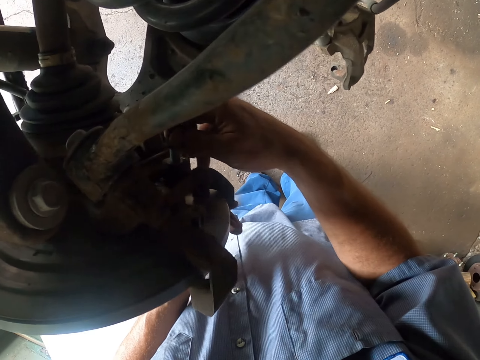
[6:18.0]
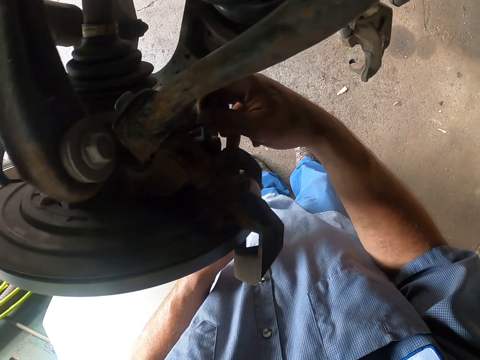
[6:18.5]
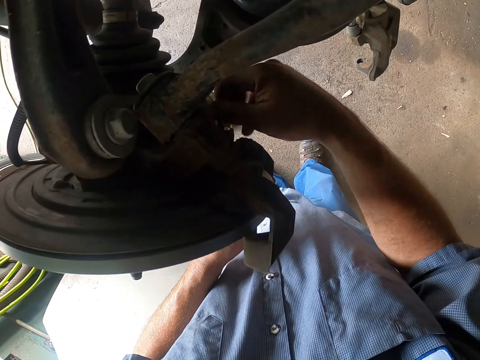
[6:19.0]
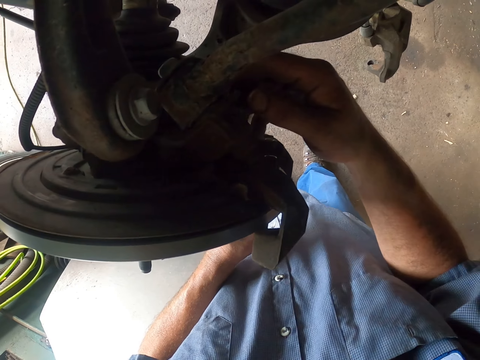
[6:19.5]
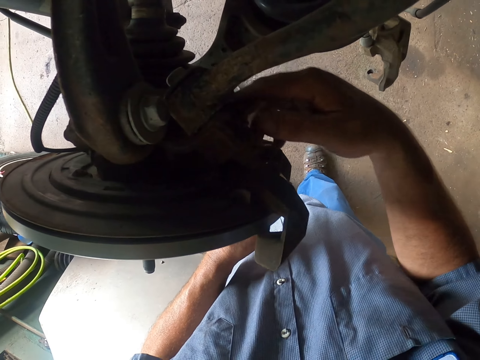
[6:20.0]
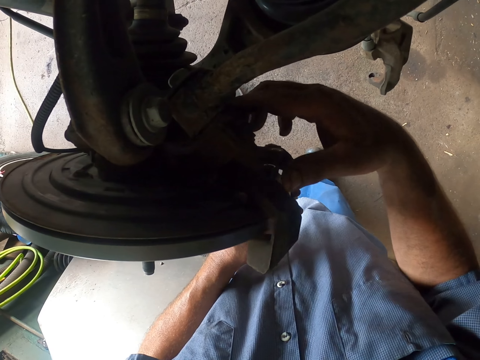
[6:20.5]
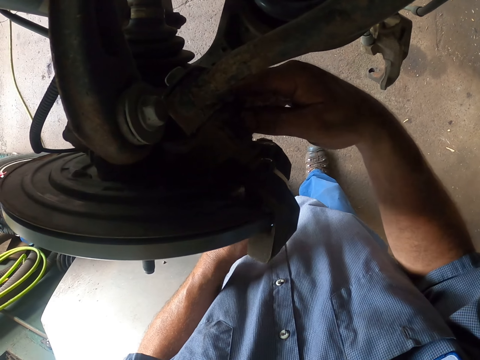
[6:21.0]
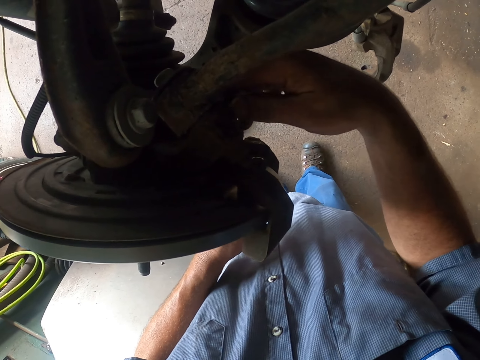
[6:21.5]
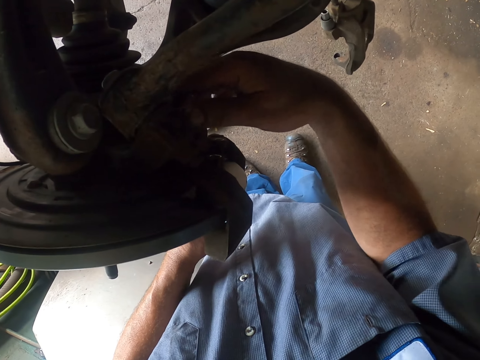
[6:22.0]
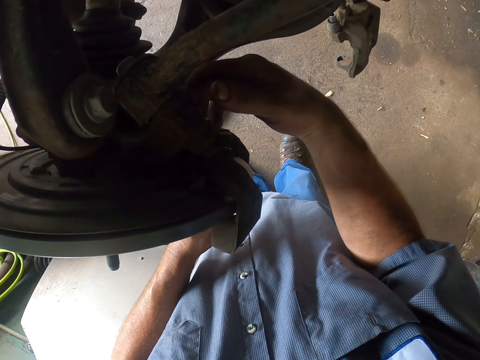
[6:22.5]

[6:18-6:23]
The camera wearer tightens the nut.

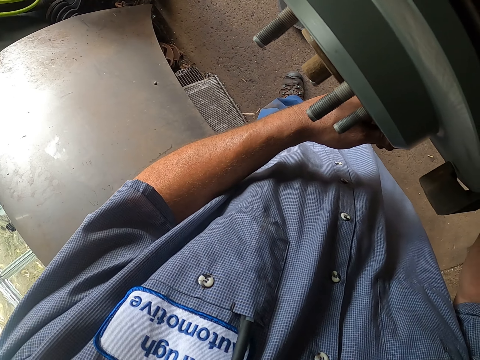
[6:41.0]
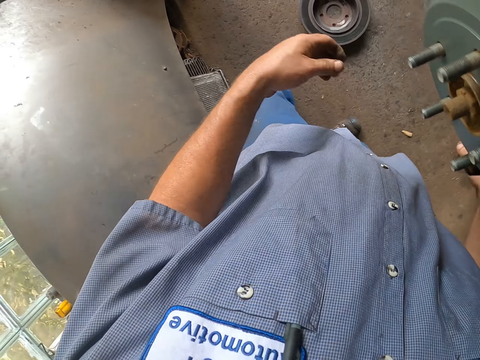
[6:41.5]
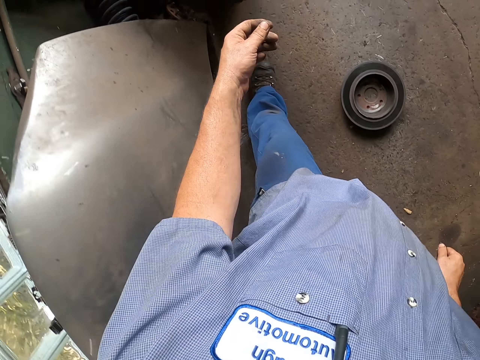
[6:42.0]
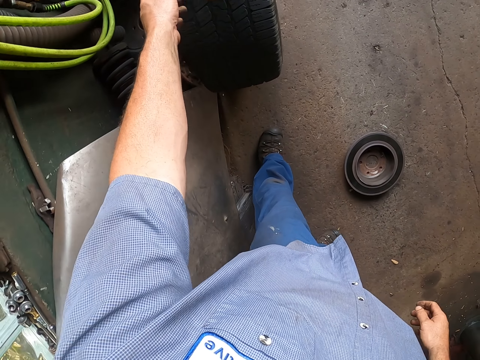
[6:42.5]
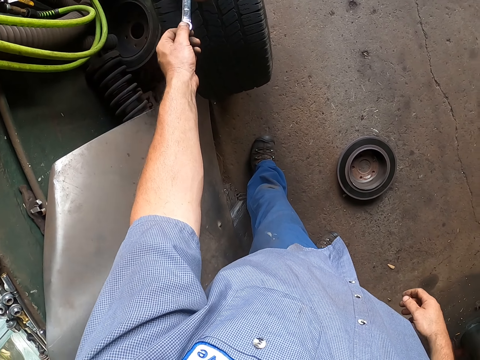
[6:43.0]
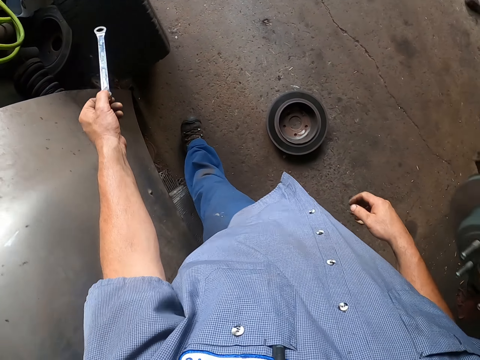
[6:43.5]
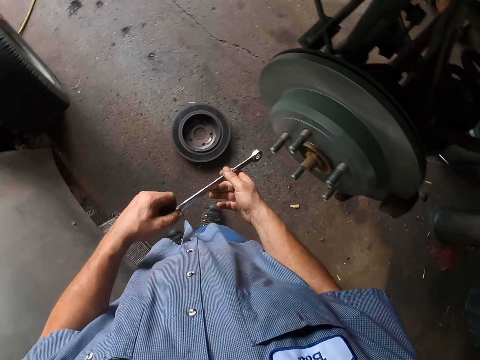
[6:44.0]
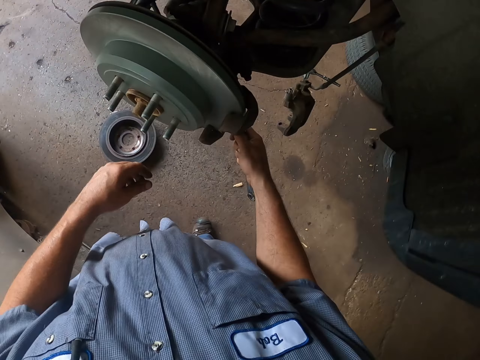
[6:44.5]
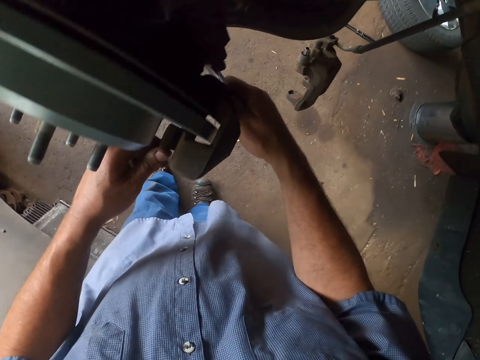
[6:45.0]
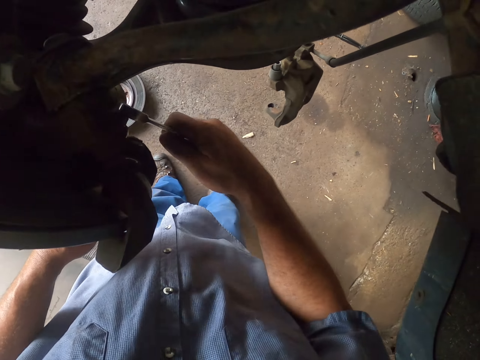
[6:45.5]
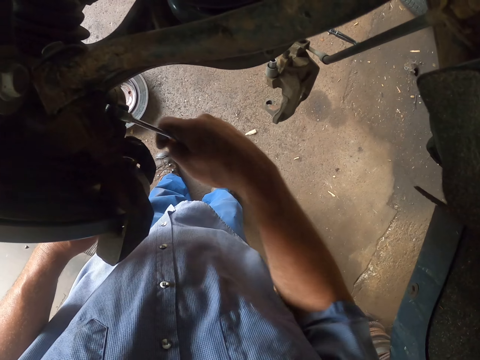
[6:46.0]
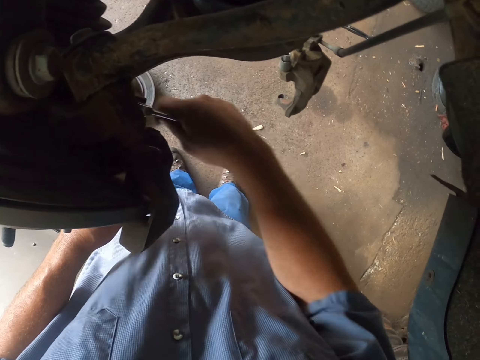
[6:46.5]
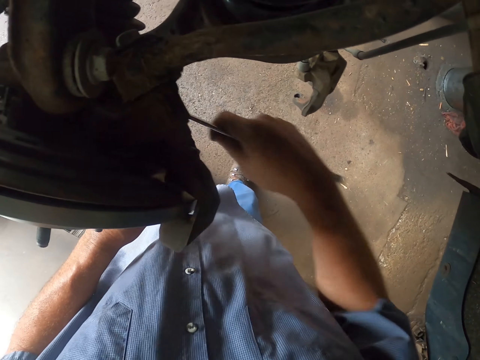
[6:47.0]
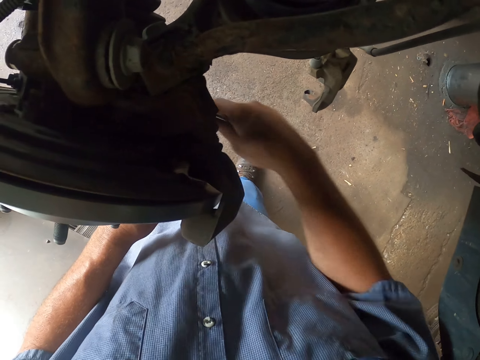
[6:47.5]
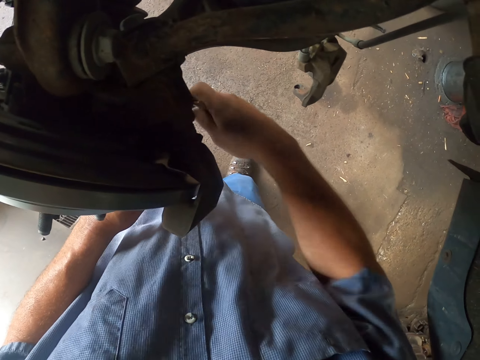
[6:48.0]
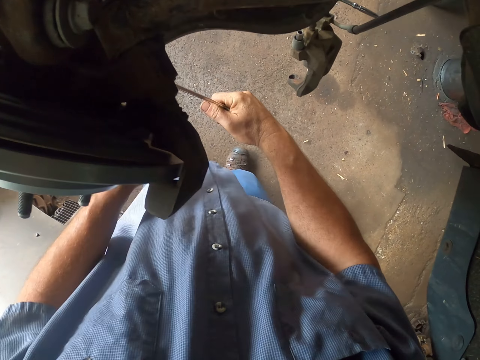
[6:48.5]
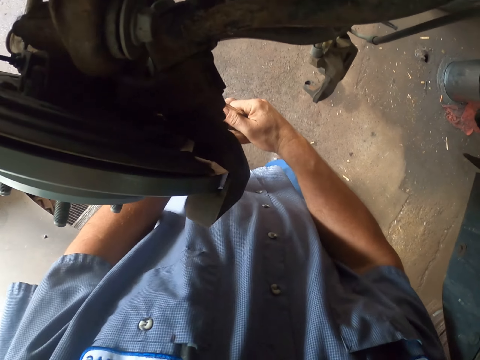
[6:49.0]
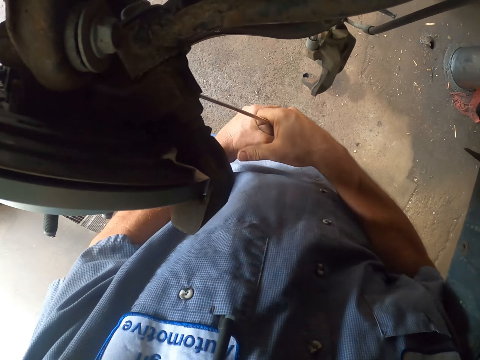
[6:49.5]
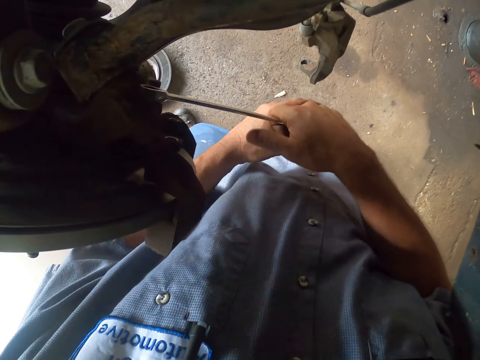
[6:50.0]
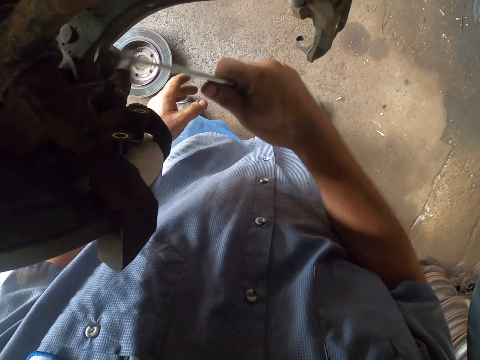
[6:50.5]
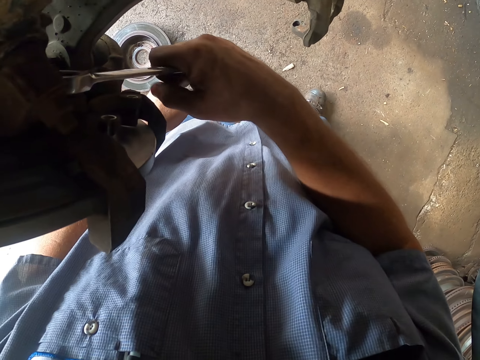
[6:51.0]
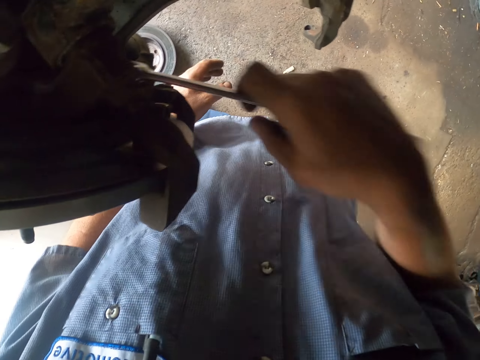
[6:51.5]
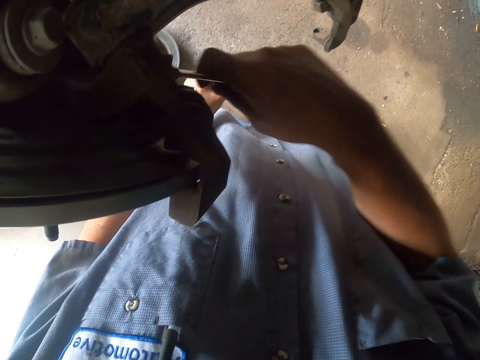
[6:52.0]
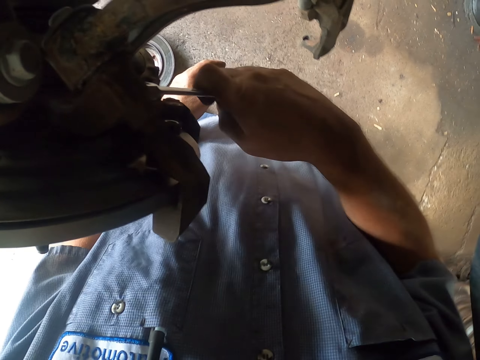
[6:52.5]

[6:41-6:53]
The camera wearer picks up the spanner. They tighten the bolts.

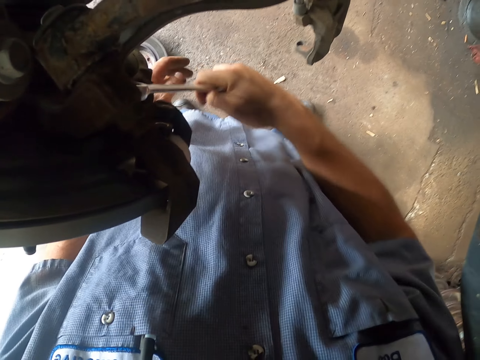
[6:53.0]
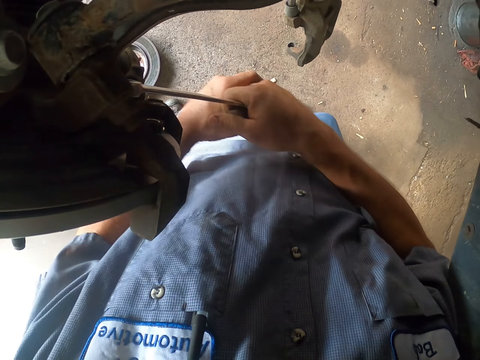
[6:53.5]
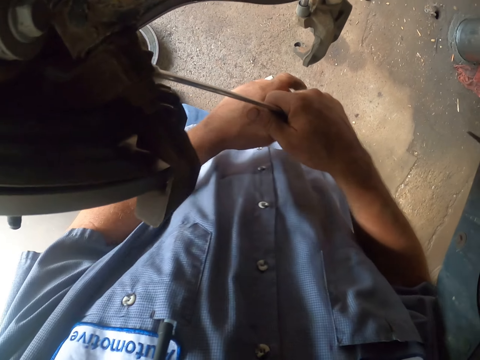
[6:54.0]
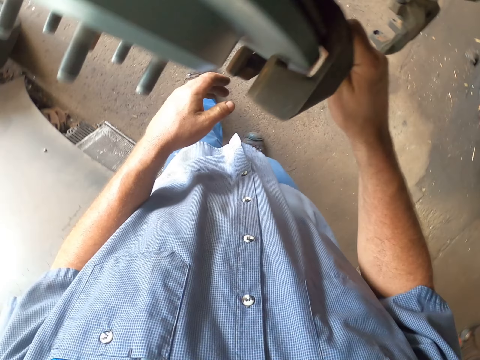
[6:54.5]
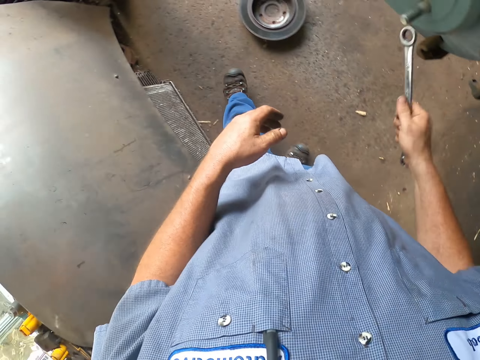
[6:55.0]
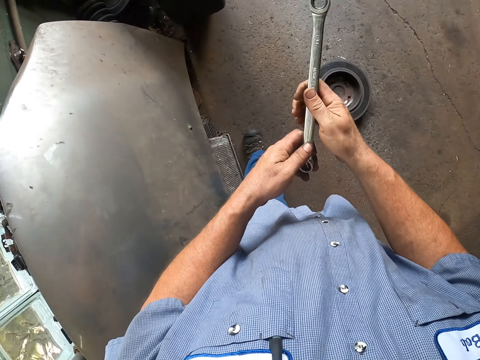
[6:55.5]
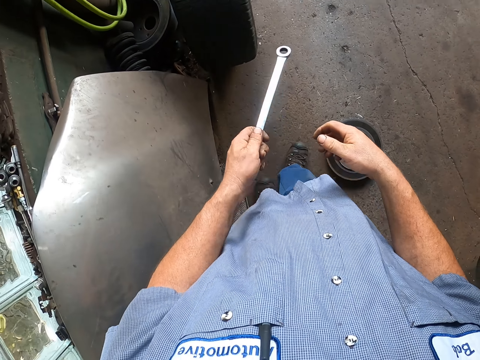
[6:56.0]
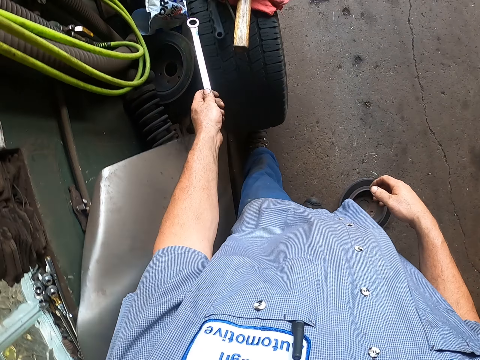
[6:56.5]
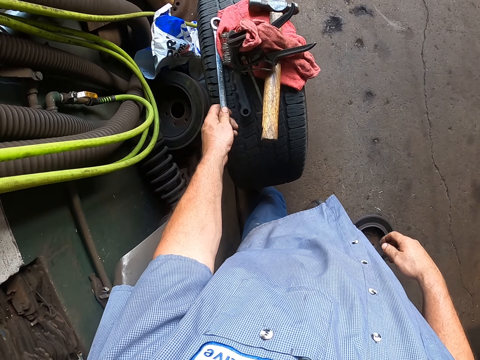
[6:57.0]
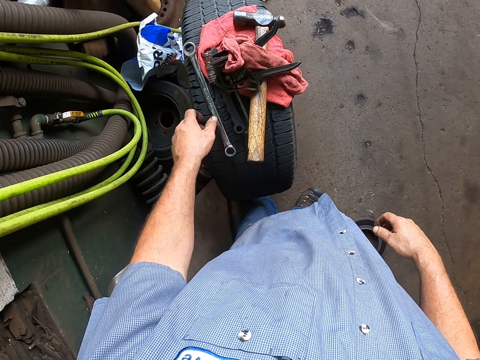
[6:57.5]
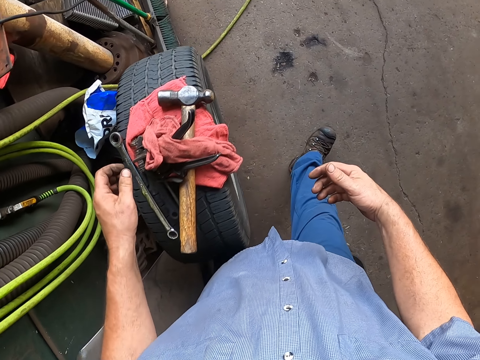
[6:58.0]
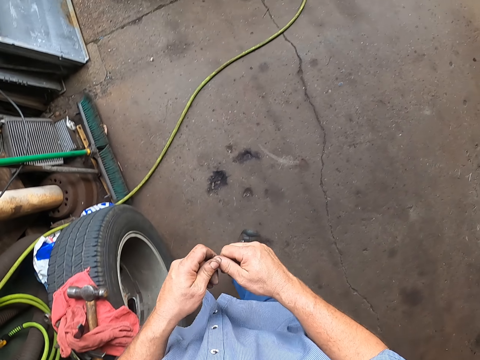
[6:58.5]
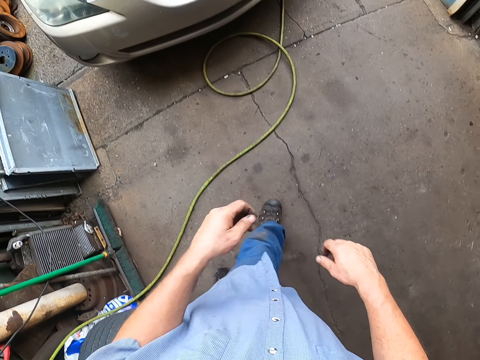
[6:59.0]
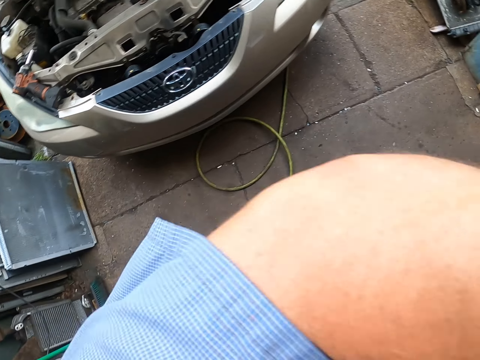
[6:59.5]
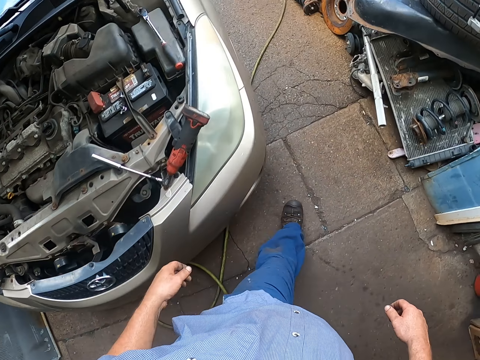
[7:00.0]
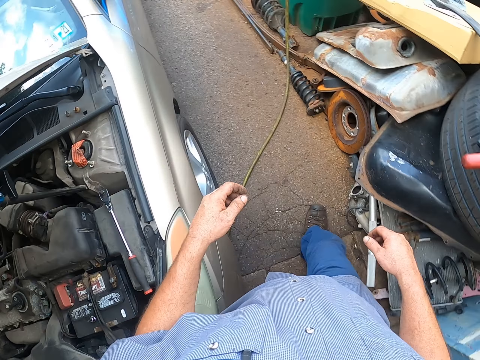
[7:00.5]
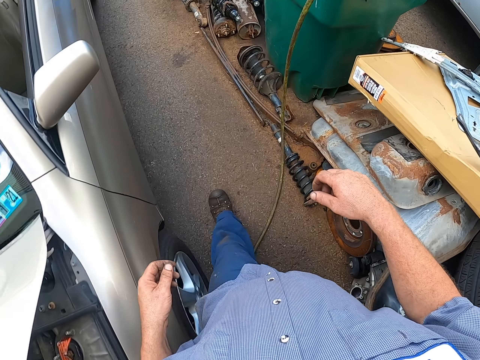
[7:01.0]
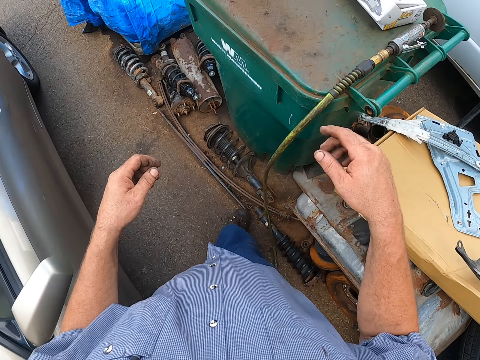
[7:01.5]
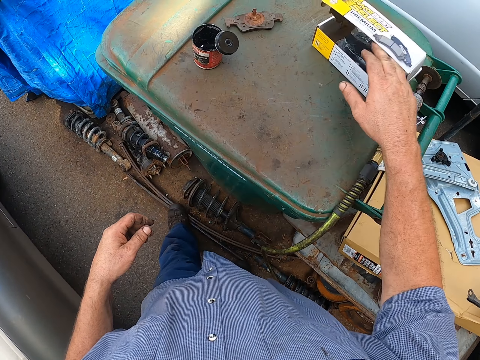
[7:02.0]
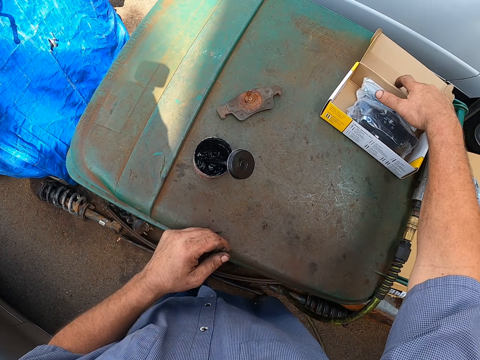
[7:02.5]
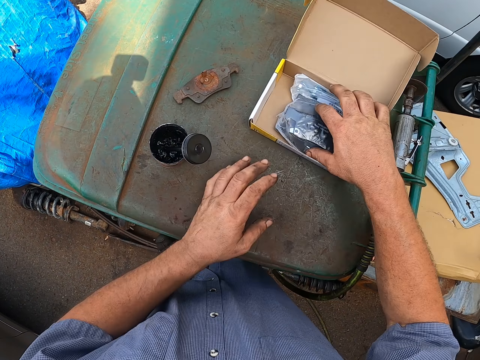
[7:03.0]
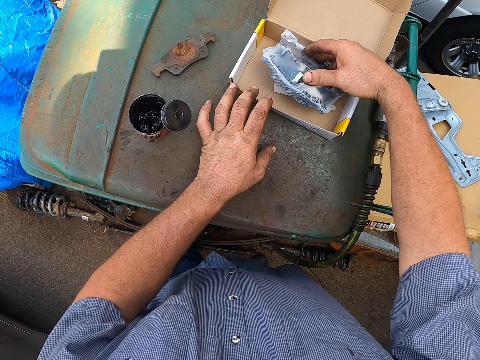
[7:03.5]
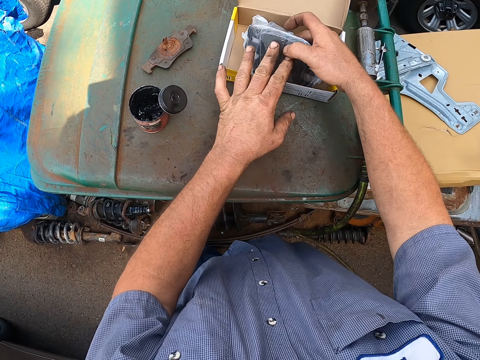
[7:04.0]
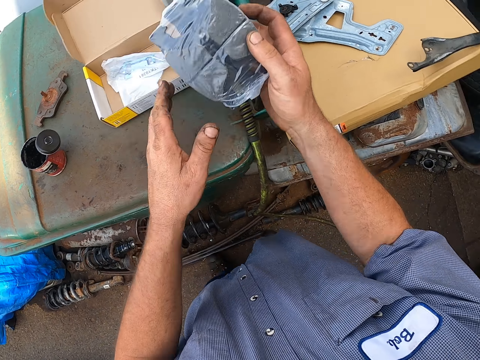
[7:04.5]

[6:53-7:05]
The camera wearer puts the spanner on the tyre. They walk around and open the box. They pick up something.
